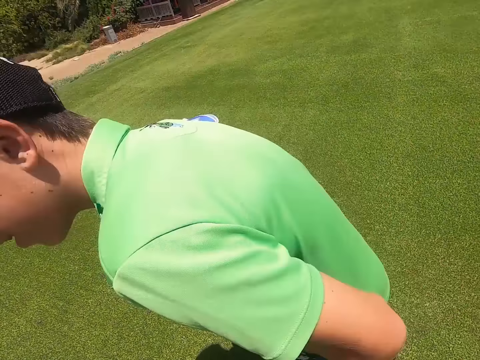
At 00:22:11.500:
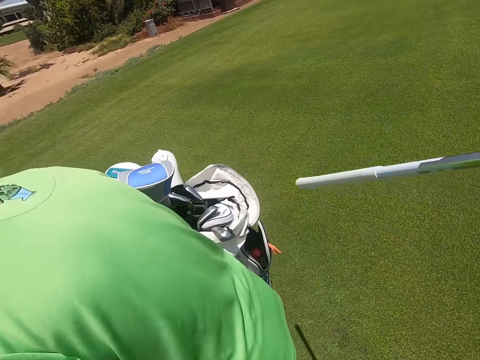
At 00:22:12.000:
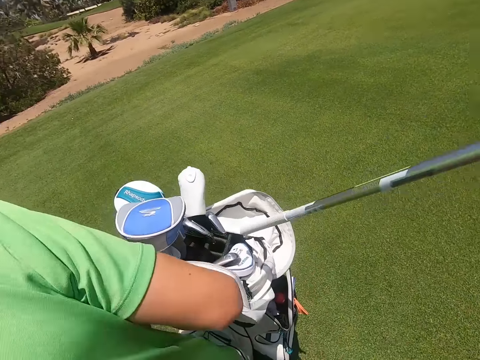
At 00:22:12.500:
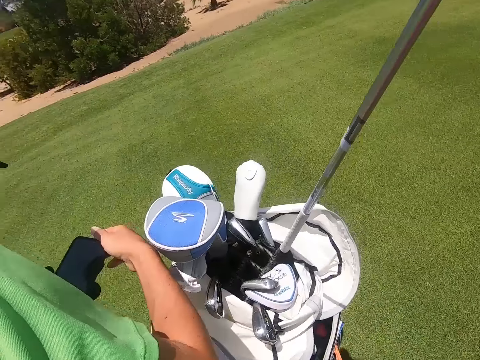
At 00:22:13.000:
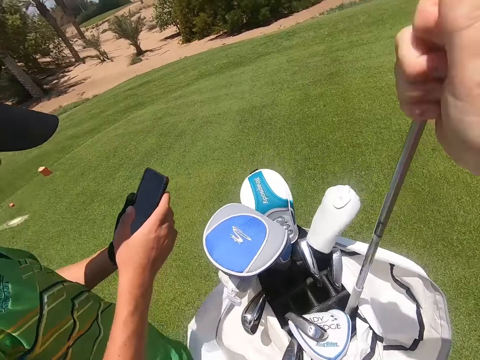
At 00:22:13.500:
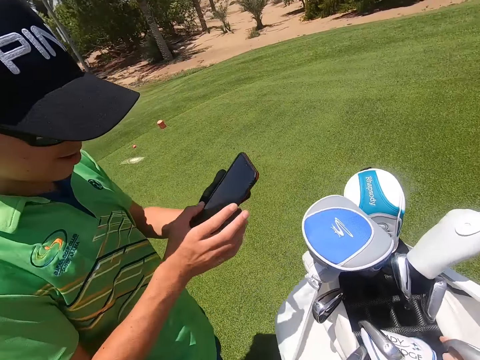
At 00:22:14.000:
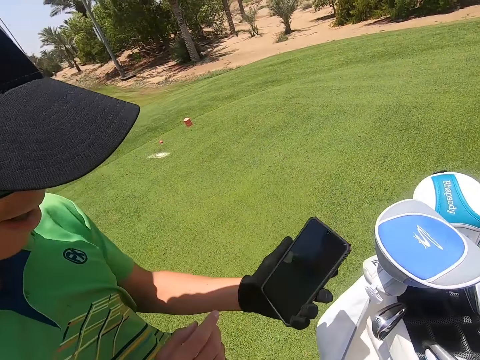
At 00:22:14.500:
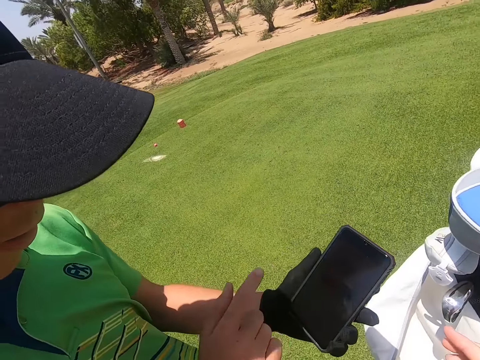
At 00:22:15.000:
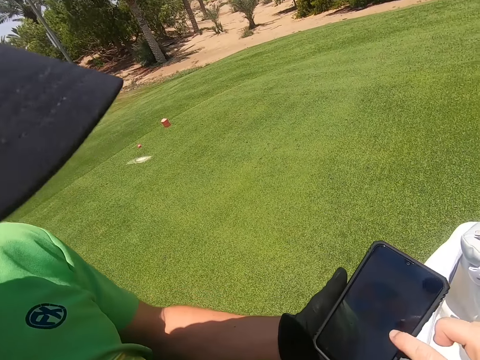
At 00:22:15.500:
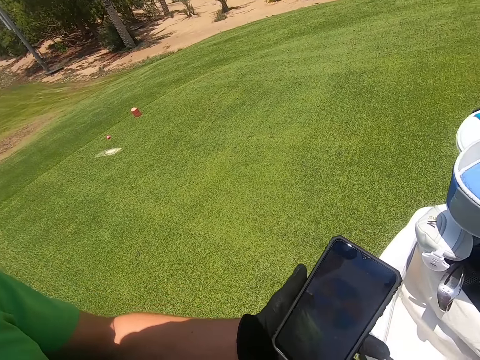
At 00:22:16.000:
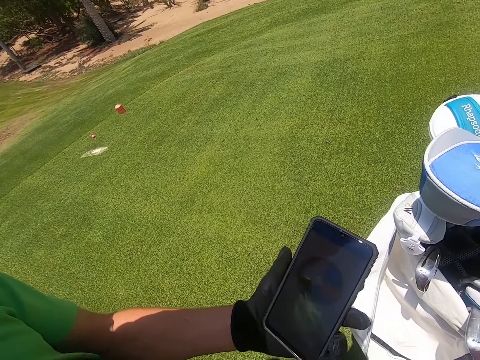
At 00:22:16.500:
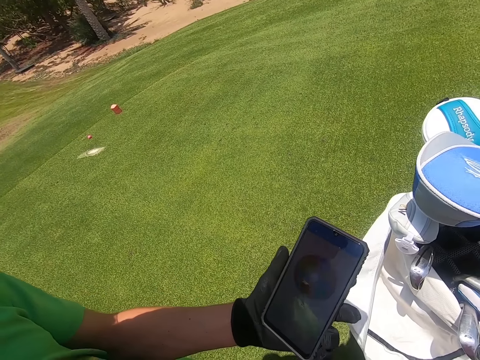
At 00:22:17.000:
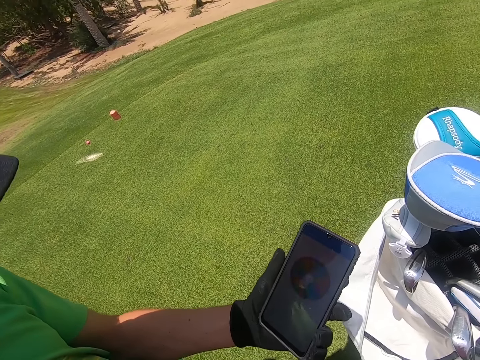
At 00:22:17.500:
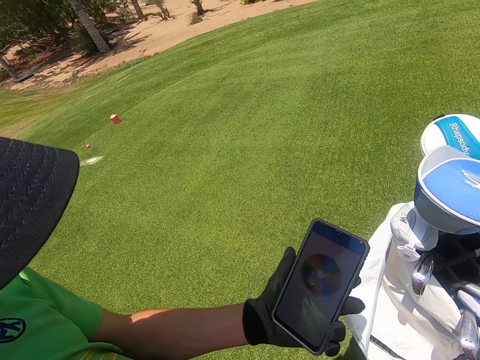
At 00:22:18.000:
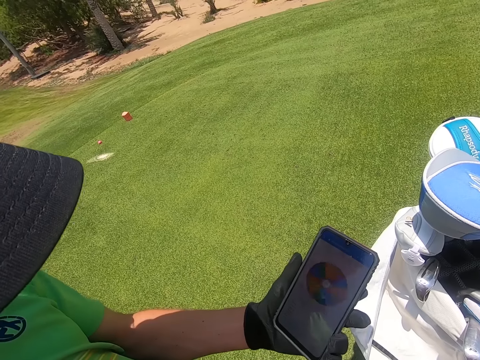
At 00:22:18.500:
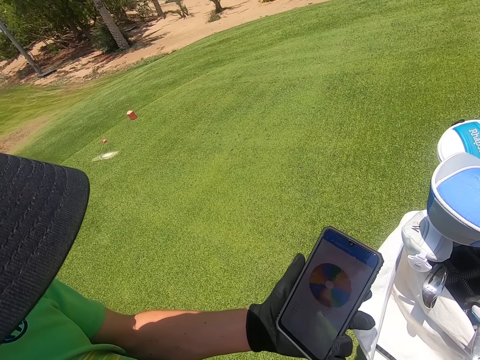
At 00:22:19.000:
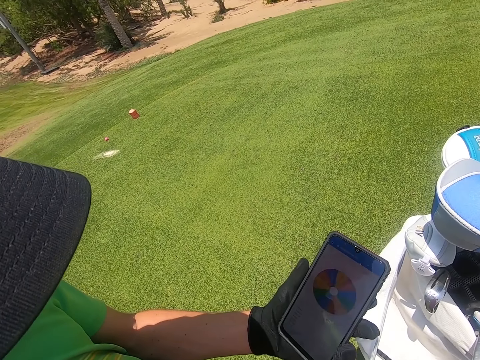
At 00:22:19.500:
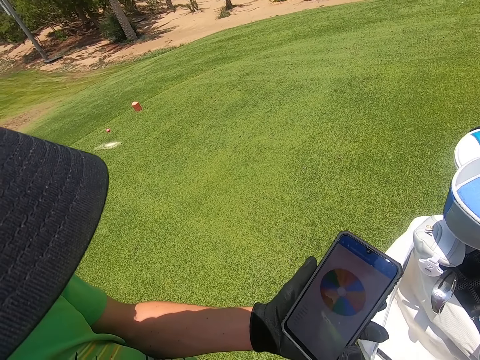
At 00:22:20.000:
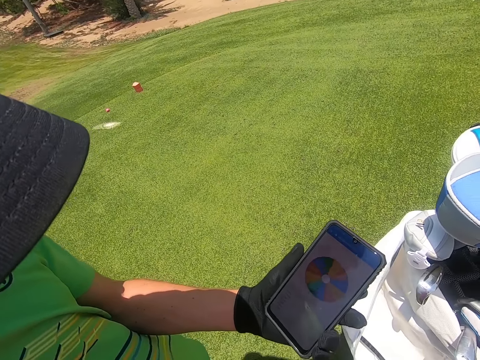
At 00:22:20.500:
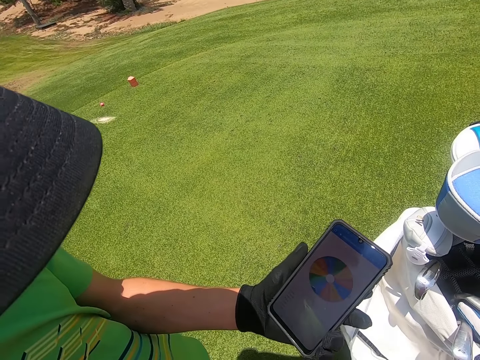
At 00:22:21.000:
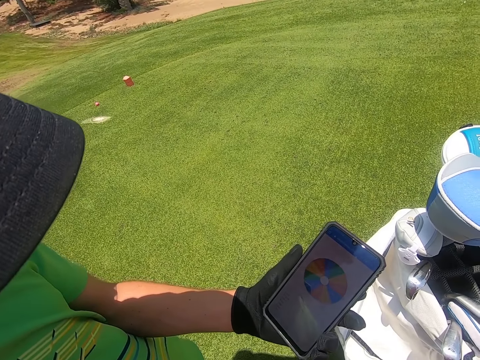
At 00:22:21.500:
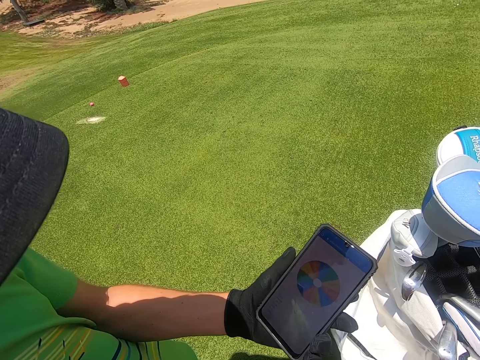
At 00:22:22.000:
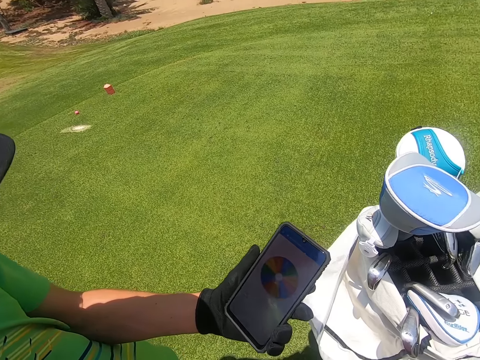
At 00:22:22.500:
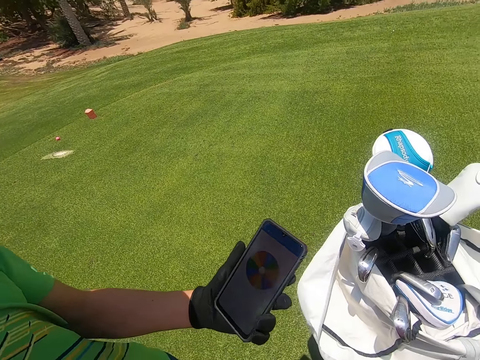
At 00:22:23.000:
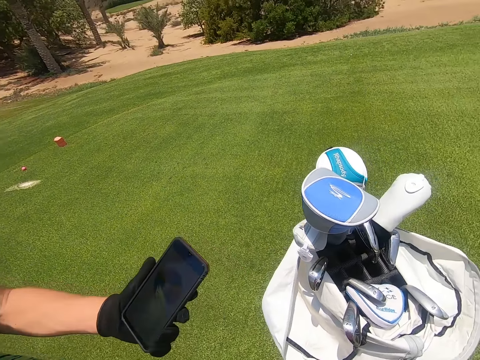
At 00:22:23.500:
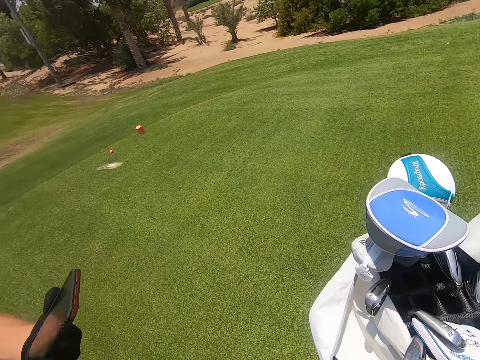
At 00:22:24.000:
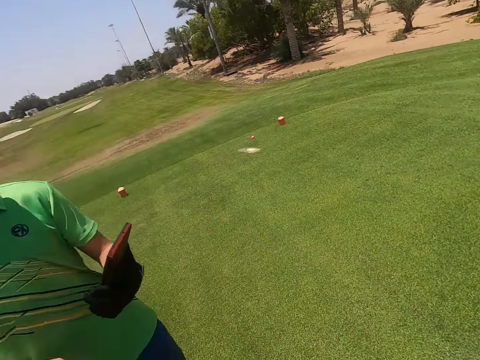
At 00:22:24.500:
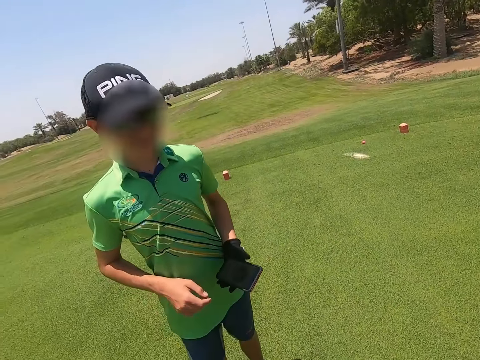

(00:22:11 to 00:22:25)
A man puts a hand in a golf bag. The camera wearer puts a golf stick in the golf bag. The man holds a phone with hands. The camera wearer touches the phone with a finger. They stare at the phone.

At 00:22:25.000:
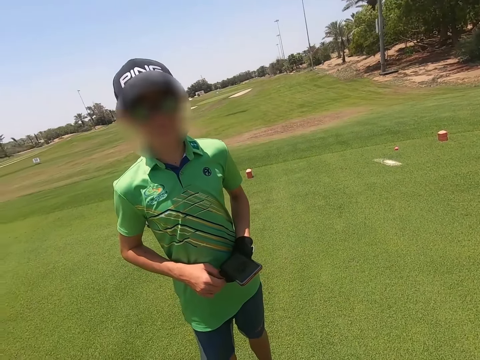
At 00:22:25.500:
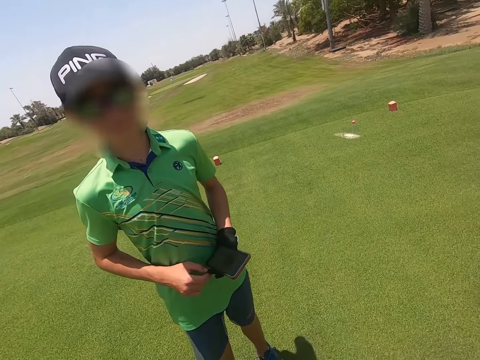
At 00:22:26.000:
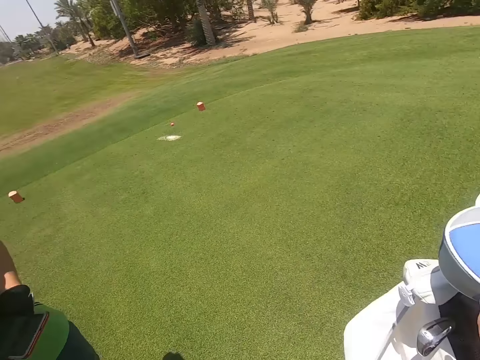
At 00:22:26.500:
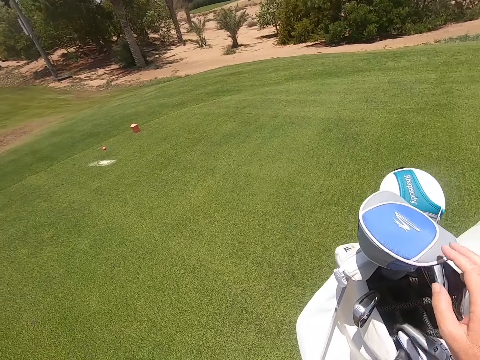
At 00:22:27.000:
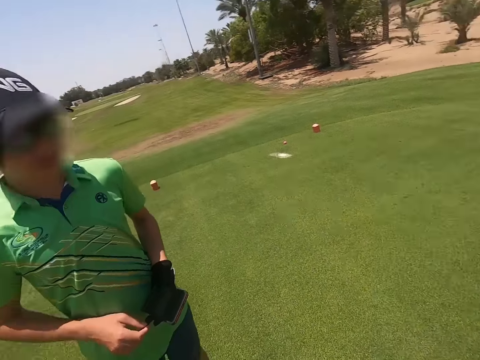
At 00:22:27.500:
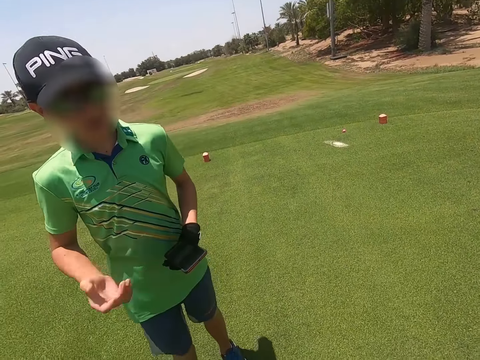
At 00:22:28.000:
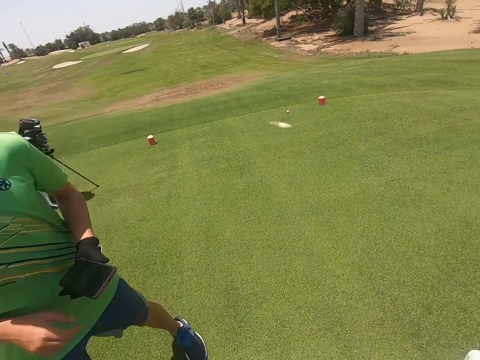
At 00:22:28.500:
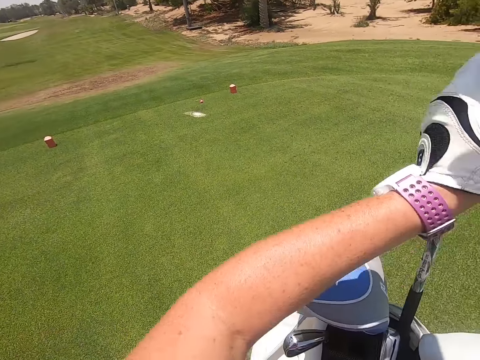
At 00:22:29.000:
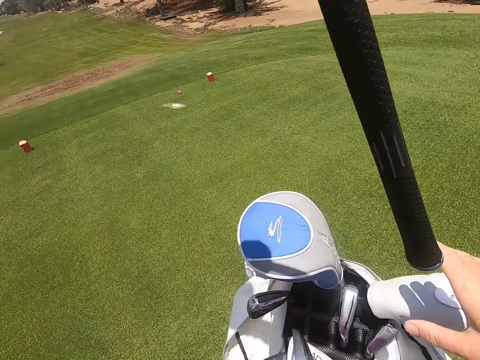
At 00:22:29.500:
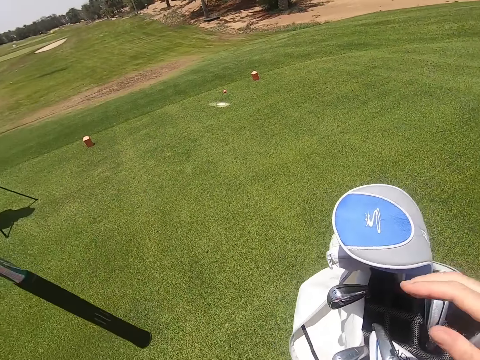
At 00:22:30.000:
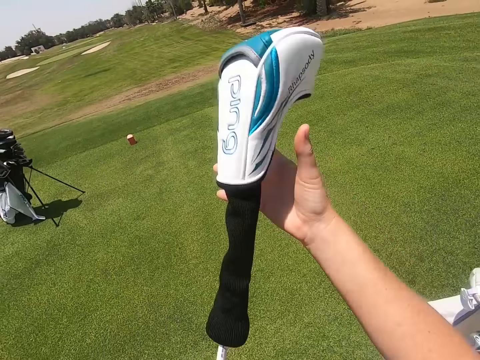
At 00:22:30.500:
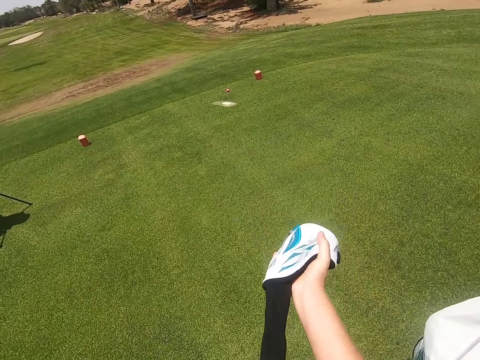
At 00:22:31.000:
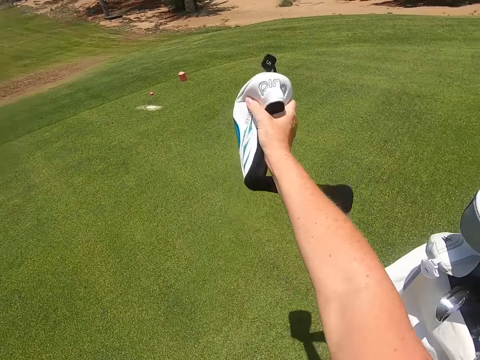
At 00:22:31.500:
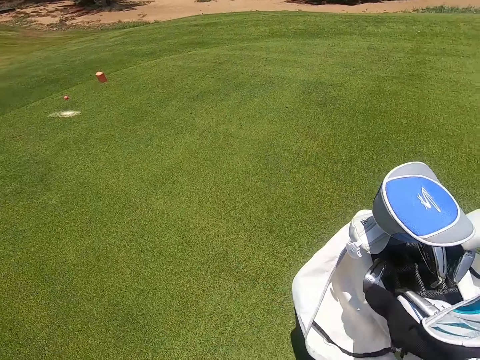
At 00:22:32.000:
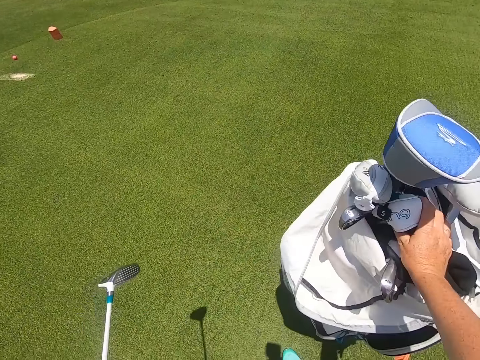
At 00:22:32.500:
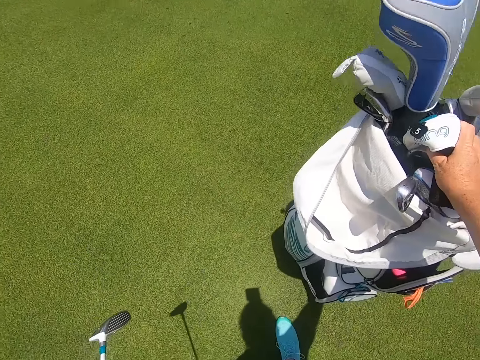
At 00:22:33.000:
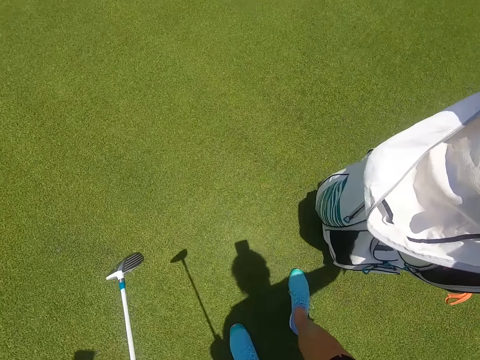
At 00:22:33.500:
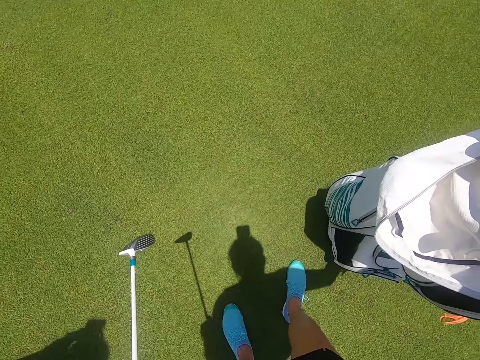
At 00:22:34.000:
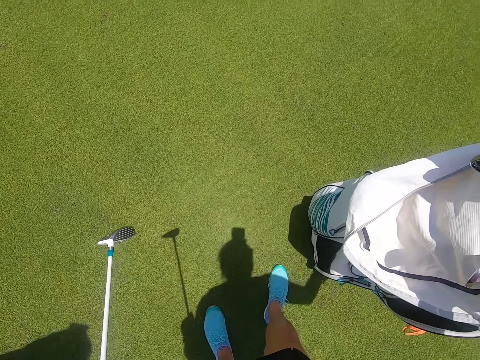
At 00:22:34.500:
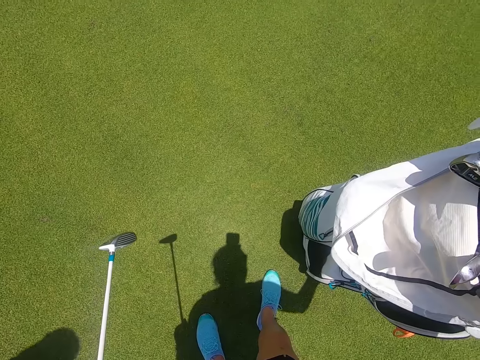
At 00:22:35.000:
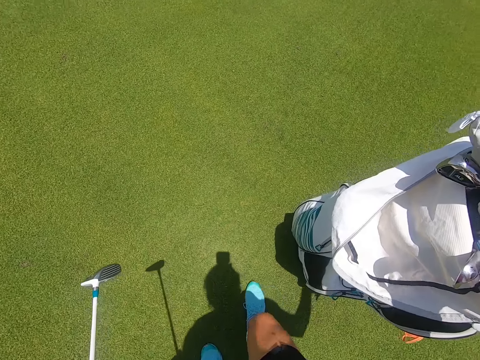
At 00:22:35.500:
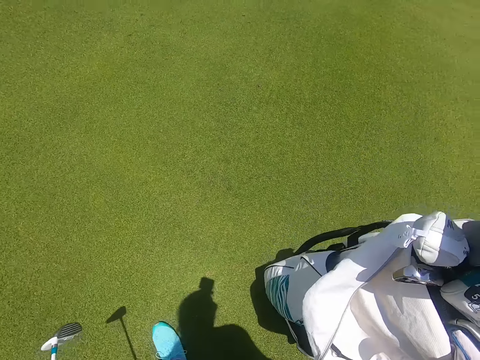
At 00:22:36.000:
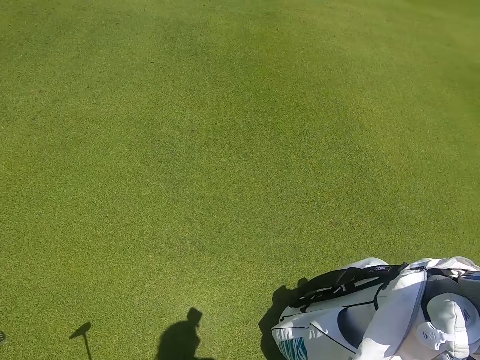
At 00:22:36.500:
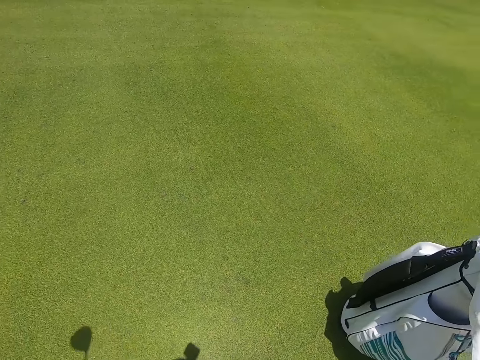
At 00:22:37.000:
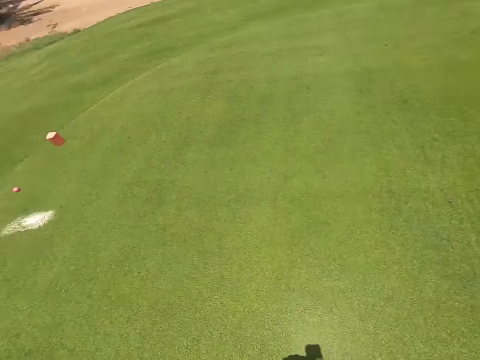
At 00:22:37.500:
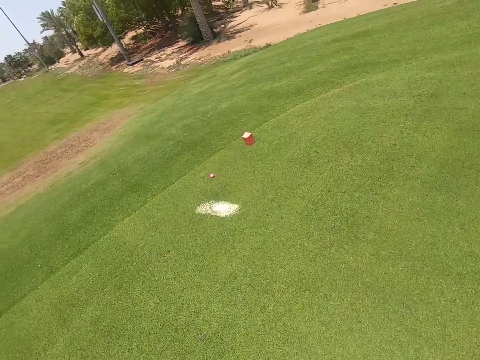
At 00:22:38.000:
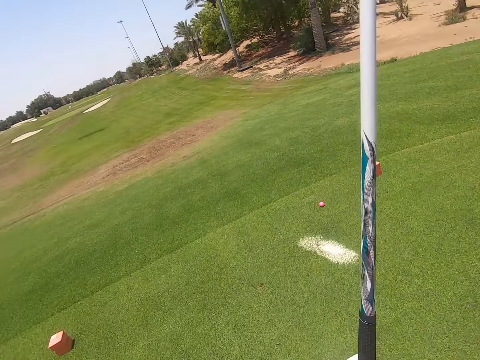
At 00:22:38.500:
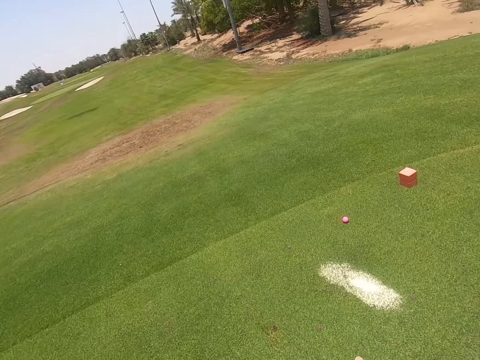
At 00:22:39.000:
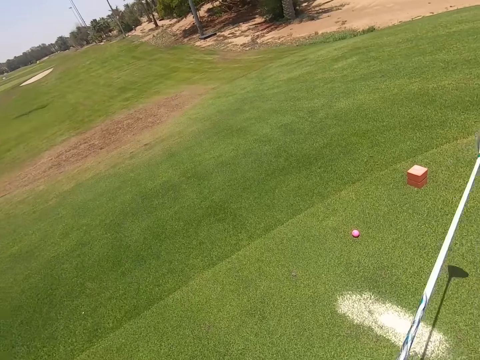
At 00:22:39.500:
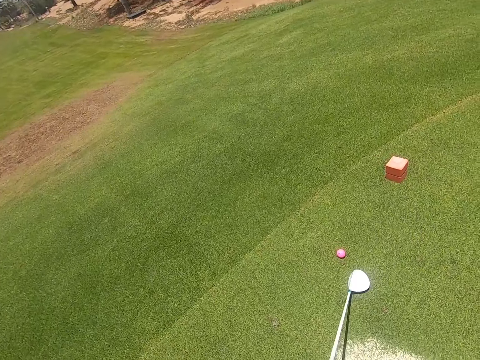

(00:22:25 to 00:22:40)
A man moves a hand. The camera wearer picks up a golf stick. They hold the golf stick with hands. They remove the golf stick cover or golf club head cover with a hand. They put the golf club head cover in the golf bag. They walk.
